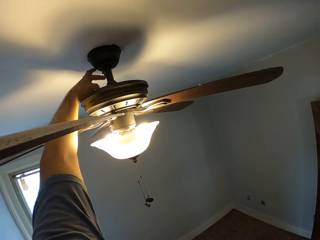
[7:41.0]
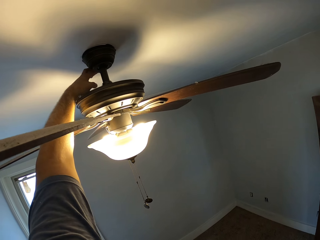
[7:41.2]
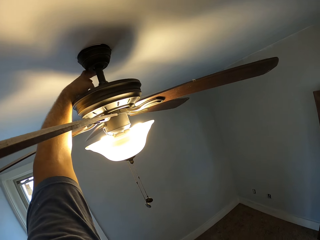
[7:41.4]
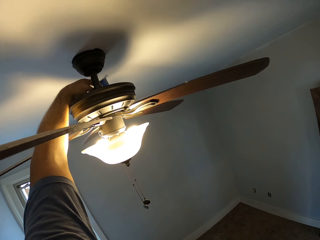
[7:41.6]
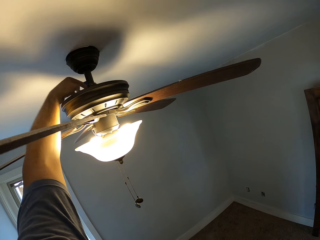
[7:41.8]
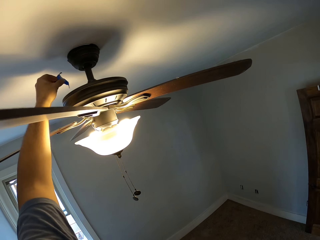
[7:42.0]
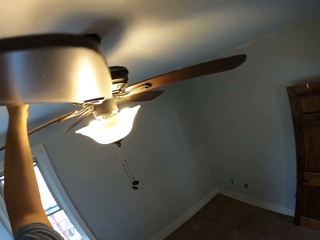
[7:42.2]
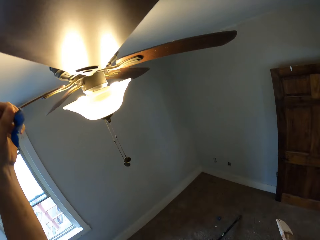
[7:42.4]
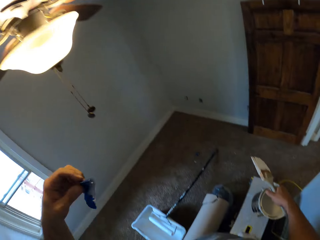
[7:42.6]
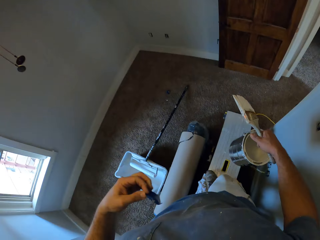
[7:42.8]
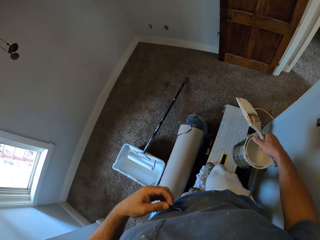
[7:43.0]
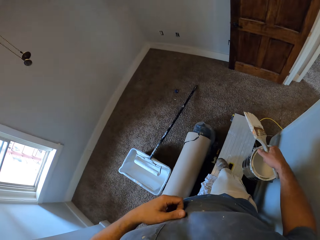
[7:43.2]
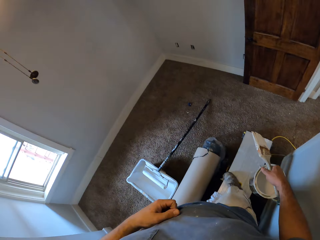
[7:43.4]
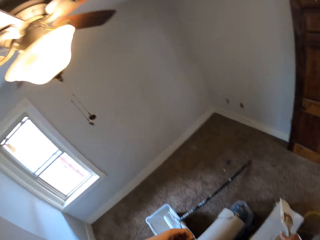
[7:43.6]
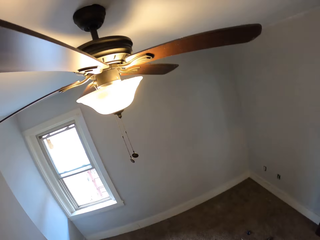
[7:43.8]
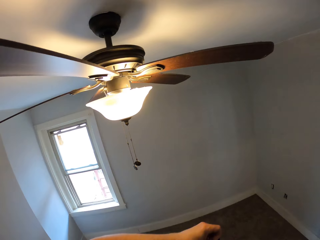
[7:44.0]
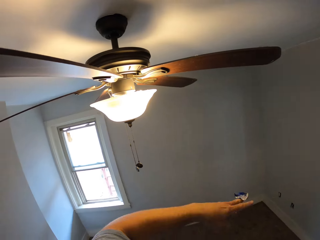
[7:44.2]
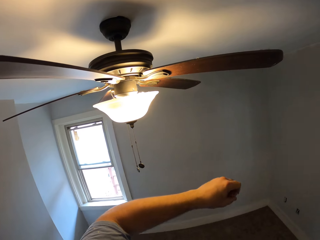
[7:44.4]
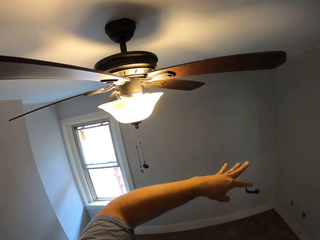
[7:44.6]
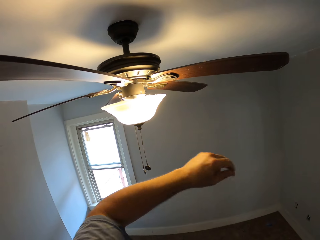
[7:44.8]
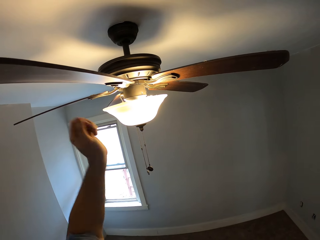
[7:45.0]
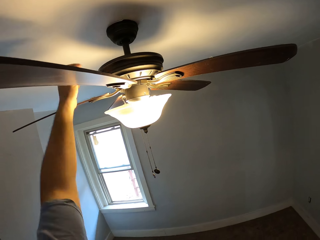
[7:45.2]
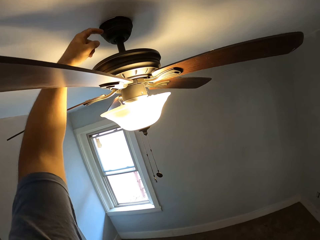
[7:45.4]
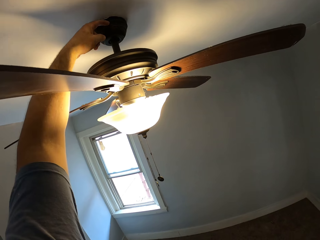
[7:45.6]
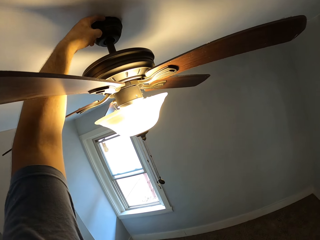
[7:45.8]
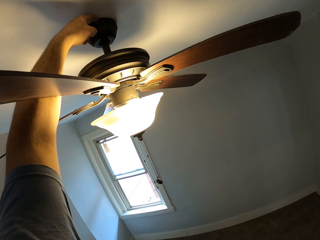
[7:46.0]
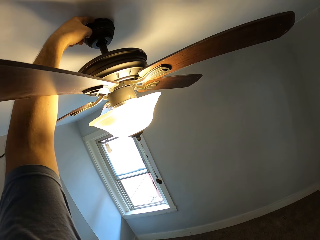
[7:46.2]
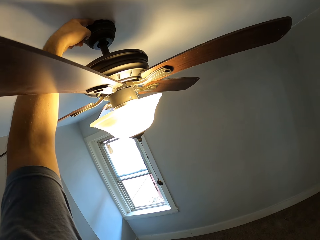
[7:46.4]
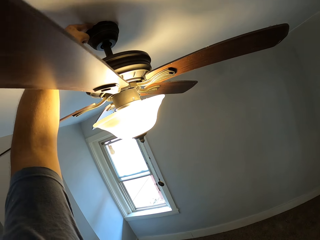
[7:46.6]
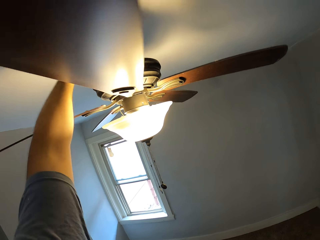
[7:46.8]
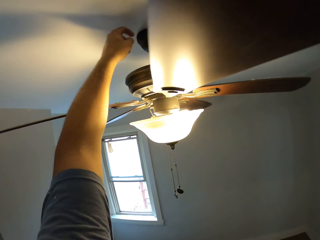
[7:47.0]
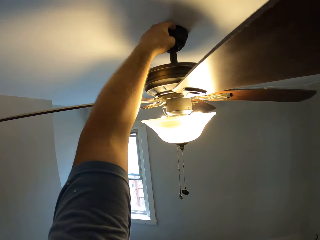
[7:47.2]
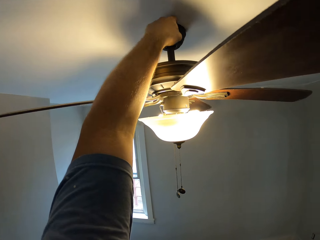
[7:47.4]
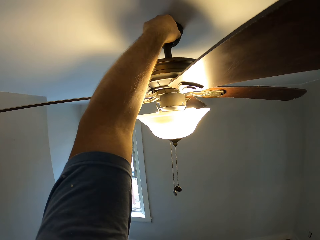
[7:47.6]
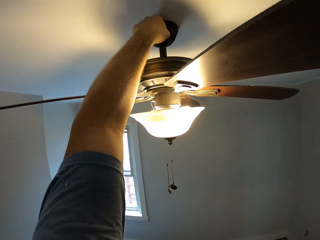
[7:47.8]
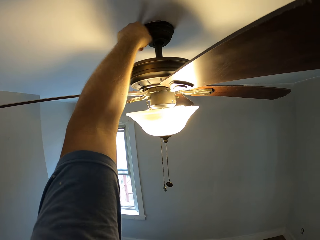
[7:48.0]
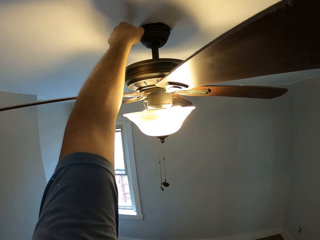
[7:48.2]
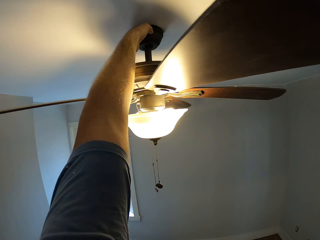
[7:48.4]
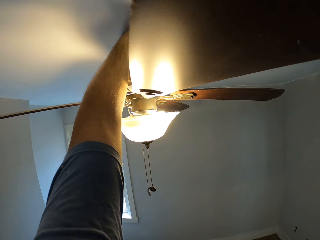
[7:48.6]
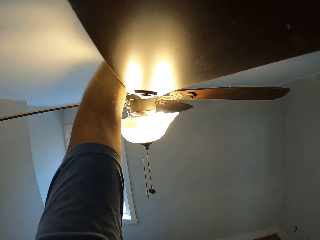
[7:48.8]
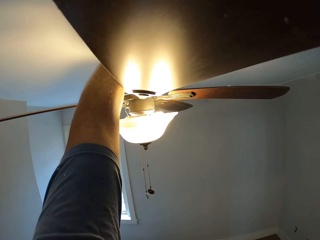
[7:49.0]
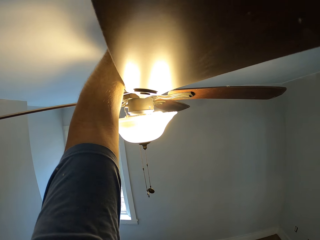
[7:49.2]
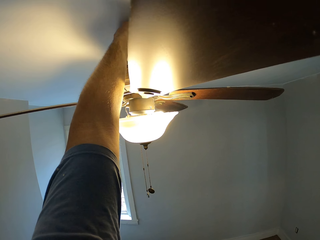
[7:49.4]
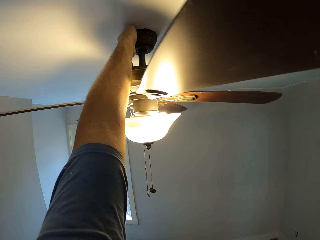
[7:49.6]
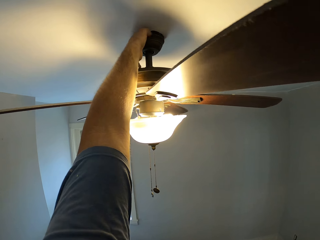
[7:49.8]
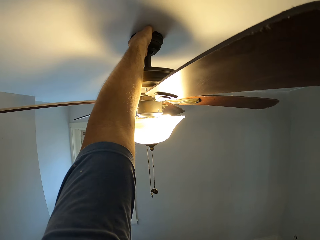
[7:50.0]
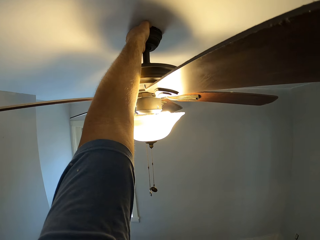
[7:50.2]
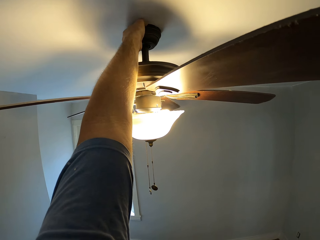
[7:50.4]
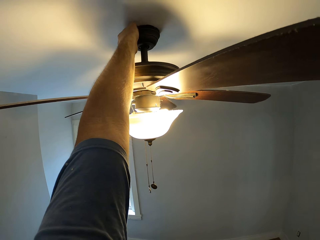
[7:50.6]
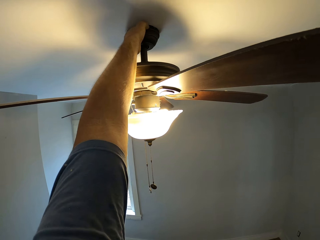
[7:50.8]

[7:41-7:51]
The camera wearer folds the duct tape. He throws the duct tape away. He snaps the tape out from his left hand. He removes a tape from the base canopy of the ceiling fan with his left hand.

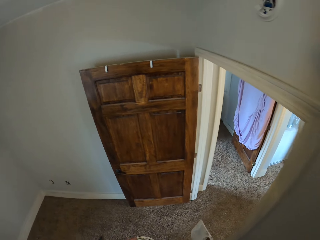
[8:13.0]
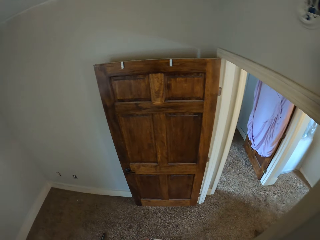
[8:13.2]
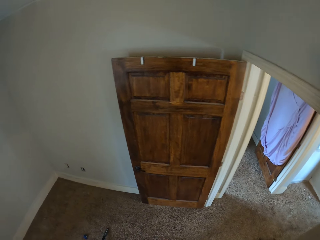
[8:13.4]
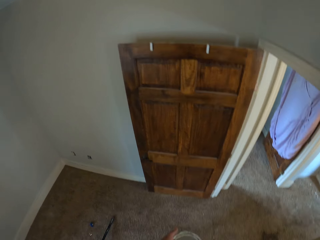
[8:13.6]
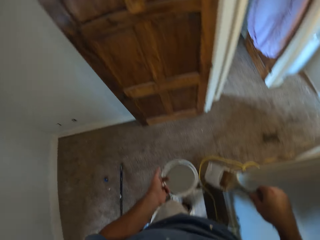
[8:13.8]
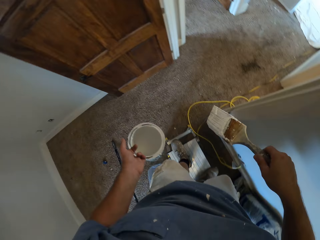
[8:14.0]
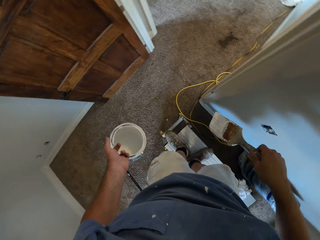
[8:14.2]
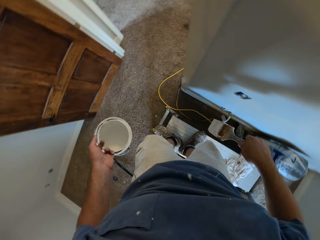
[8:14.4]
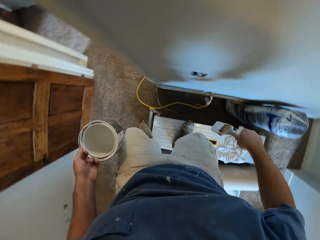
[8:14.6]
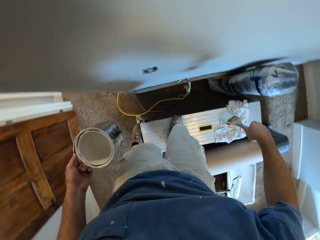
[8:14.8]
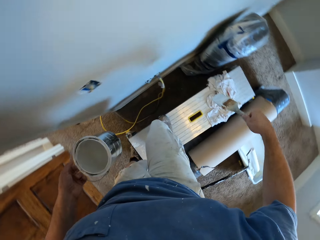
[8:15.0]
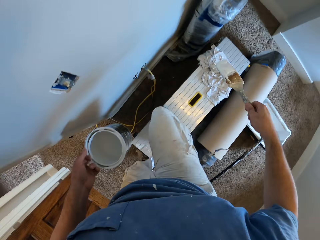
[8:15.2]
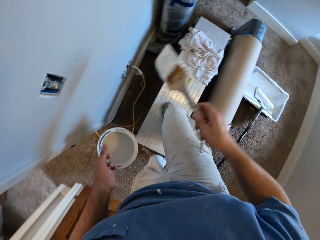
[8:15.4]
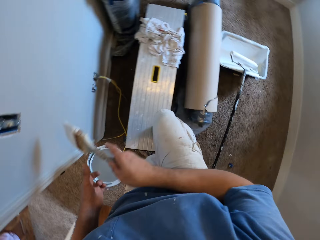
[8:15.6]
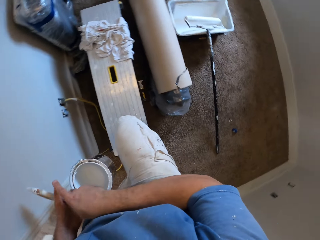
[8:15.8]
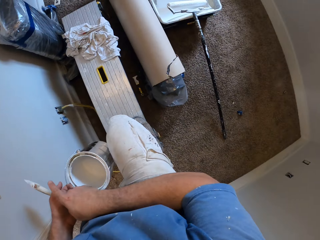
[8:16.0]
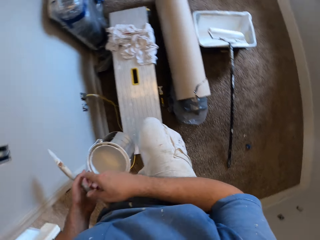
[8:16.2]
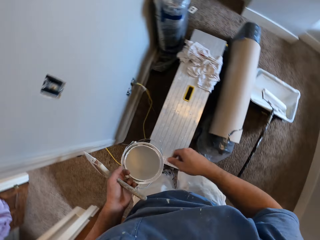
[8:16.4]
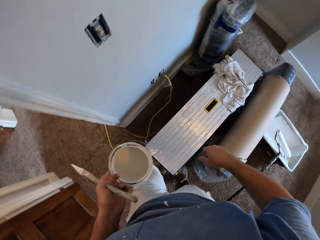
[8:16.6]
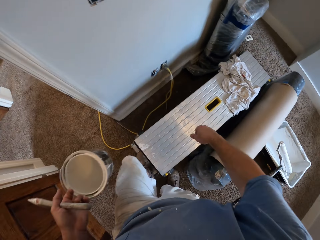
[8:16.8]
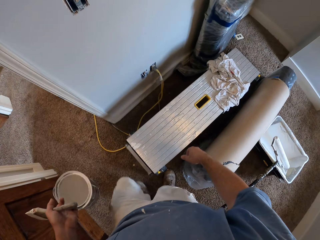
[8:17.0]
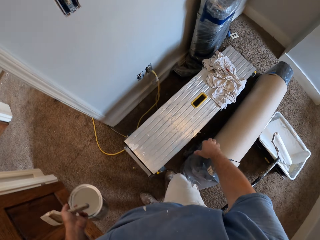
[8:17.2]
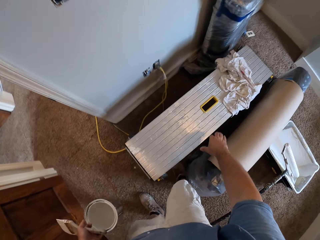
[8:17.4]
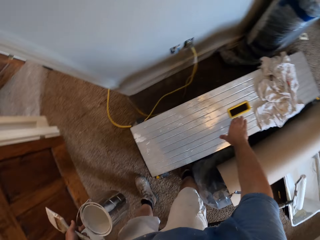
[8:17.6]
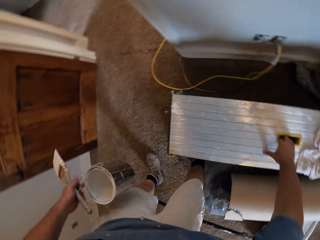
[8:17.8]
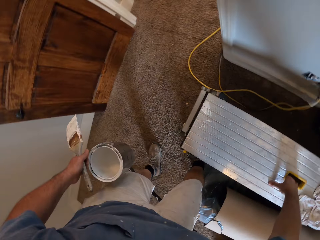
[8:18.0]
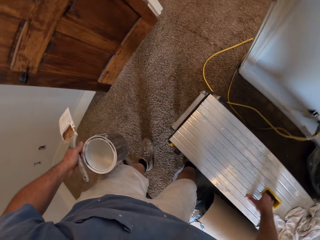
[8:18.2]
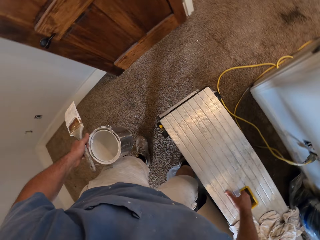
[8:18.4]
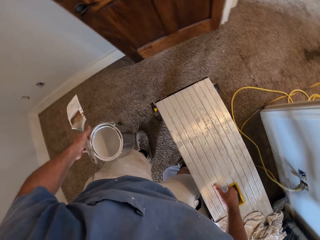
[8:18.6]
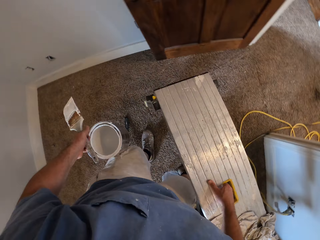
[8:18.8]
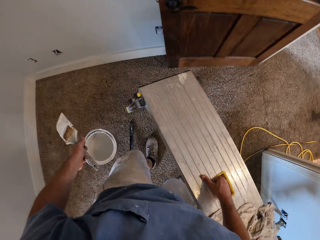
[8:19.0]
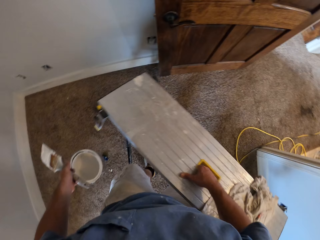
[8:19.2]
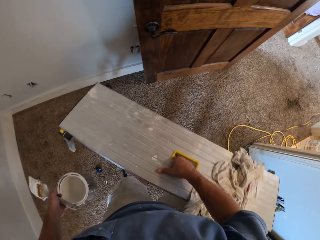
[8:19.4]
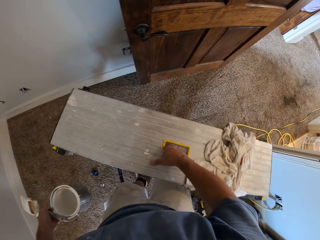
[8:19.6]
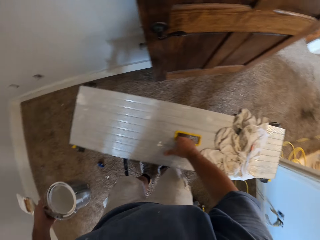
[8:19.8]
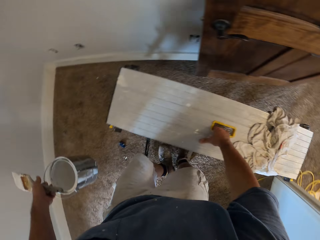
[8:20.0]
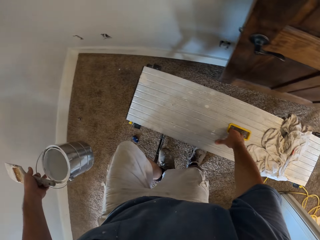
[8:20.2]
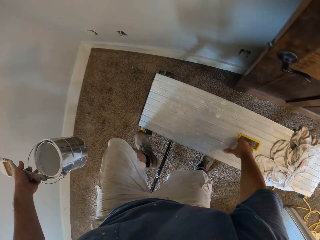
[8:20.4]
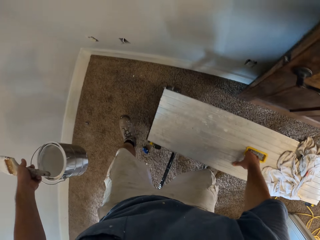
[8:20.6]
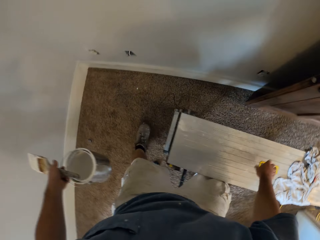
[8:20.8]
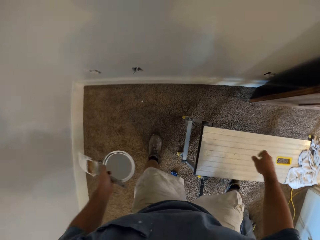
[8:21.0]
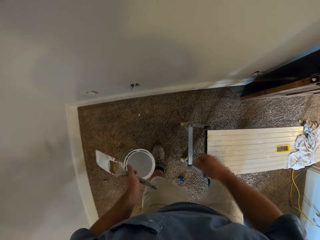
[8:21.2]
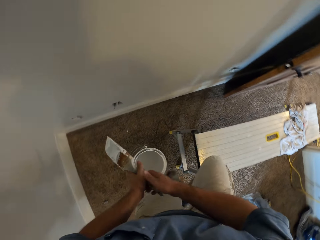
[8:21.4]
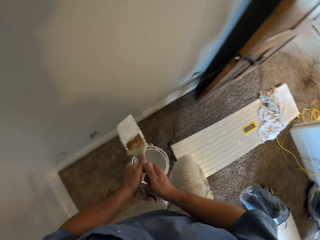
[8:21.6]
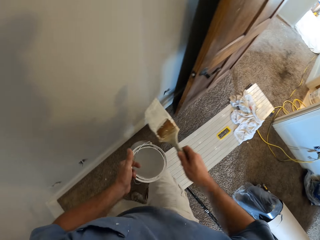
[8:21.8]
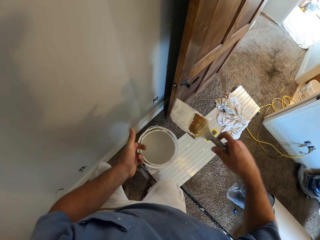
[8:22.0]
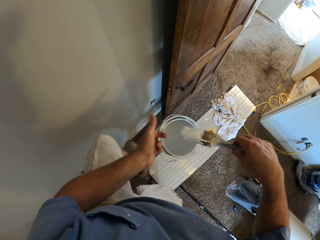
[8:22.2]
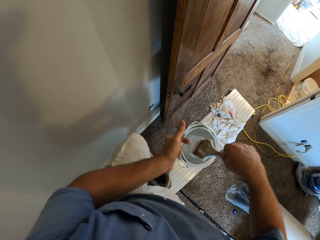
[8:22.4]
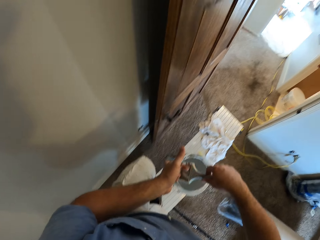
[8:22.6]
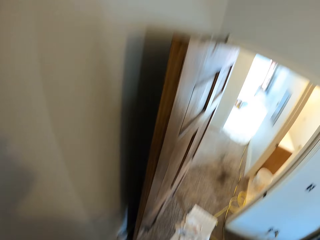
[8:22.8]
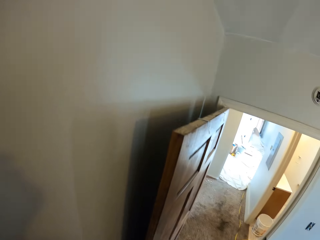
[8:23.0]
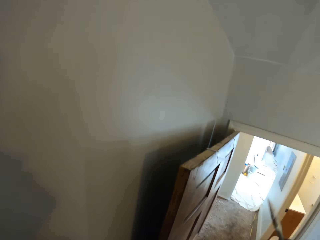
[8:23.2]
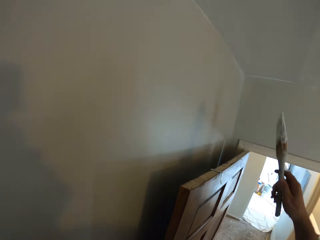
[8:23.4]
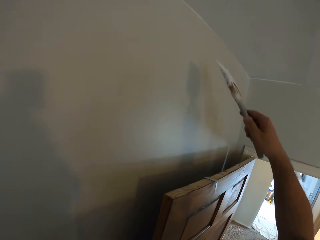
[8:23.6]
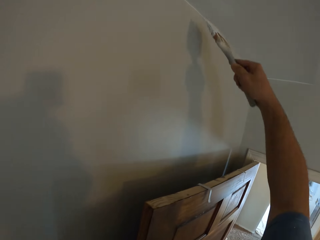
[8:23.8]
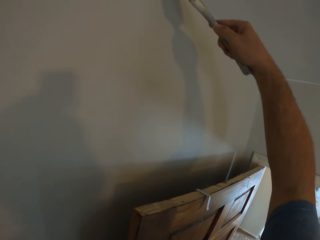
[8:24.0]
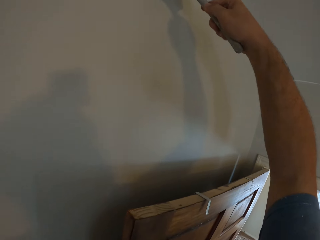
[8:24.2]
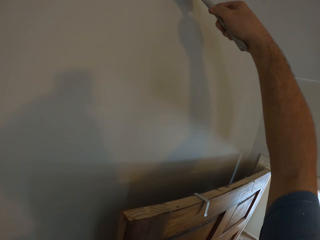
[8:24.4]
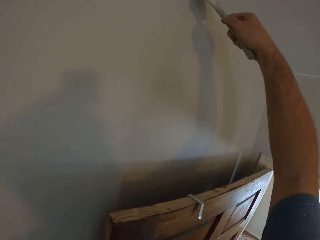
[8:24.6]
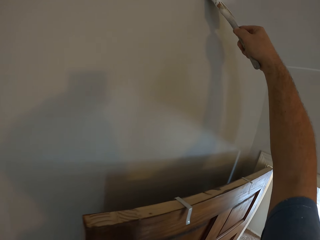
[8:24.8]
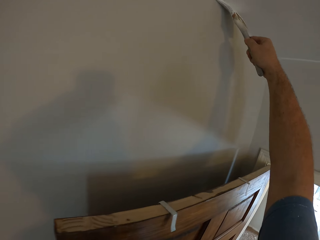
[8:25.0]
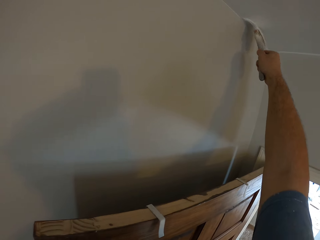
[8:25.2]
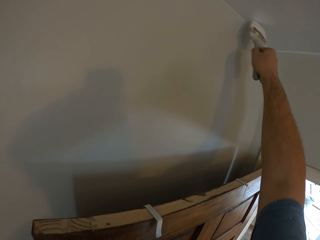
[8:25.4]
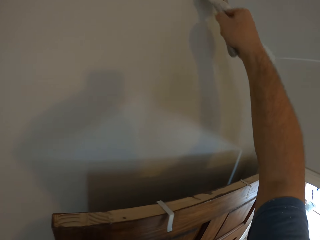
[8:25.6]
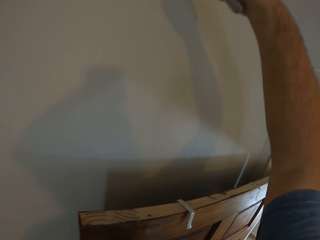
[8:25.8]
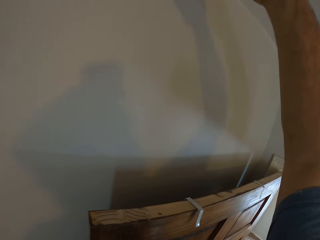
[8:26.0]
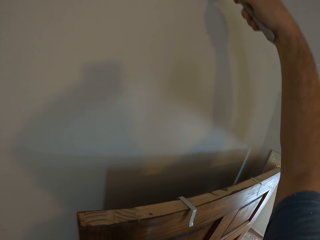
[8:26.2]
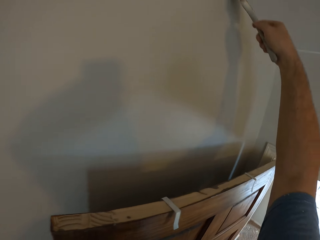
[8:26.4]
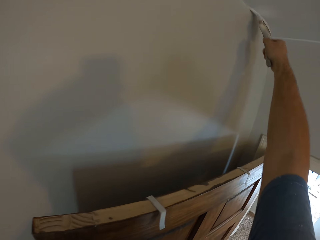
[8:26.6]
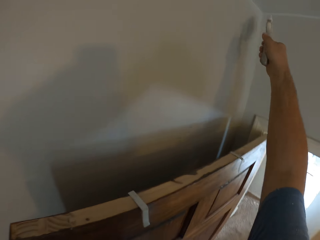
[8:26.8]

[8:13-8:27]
The camera wearer looks down. He steps down from the step stool. He passes the paintbrush from his right hand to his left hand. He picks up the step stool from its handle with his right hand. He carries the step stool towards the door of the room. He drops the step stool by the door. He collects the paintbrush from his left hand with his right hand. He climbs on the step stool. He dips the paintbrush into the paint container. He removes the paintbrush from the paint container. He paints the ceiling corners using the paintbrush.
